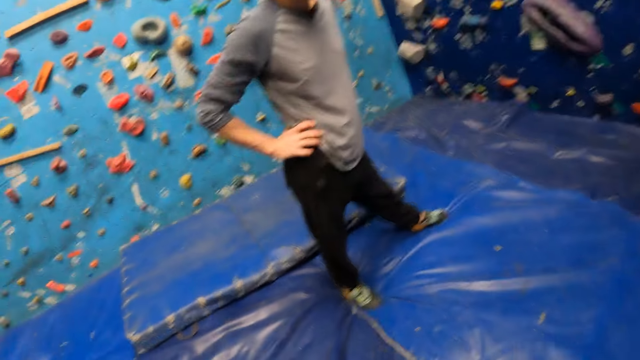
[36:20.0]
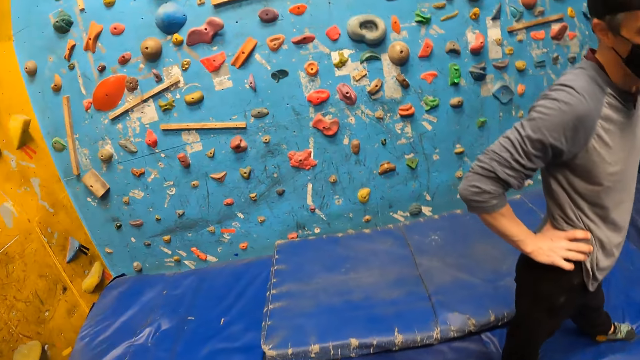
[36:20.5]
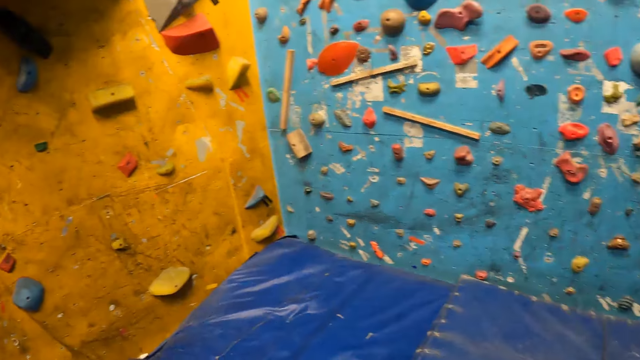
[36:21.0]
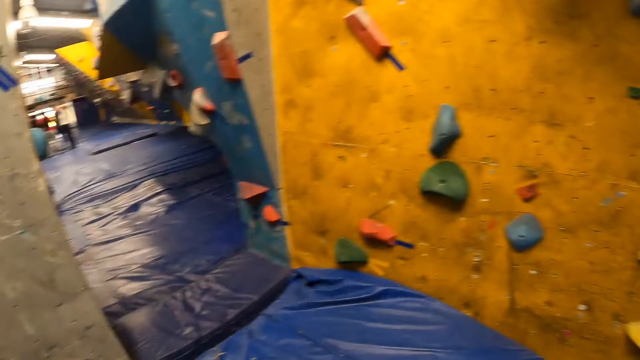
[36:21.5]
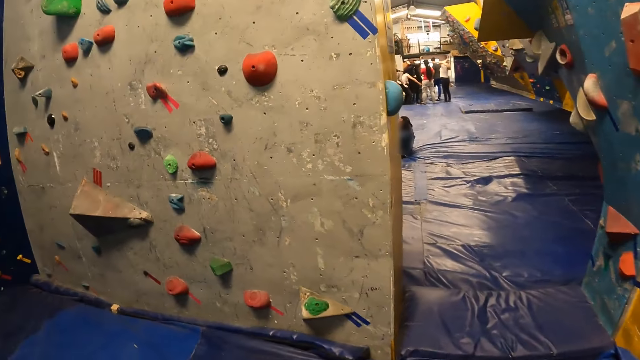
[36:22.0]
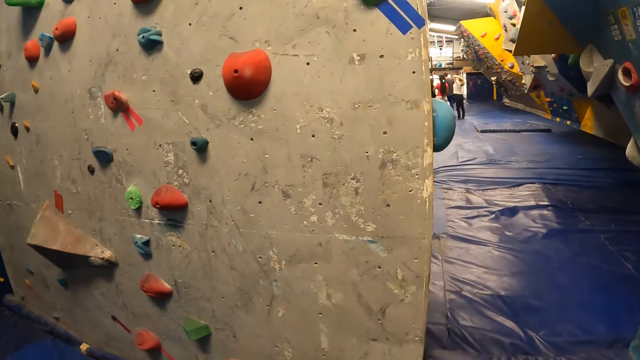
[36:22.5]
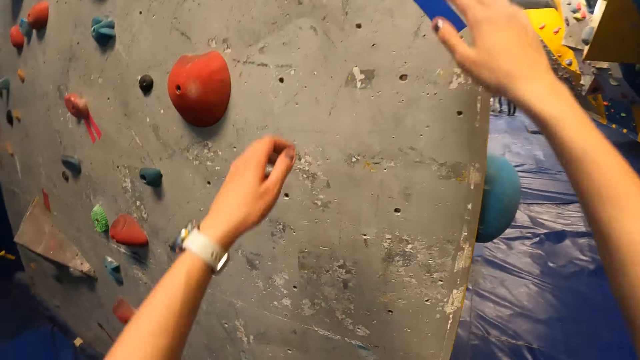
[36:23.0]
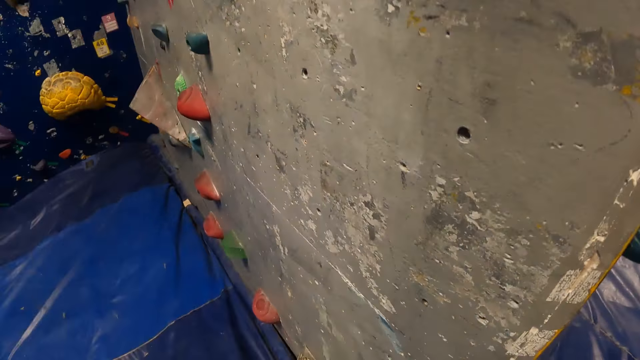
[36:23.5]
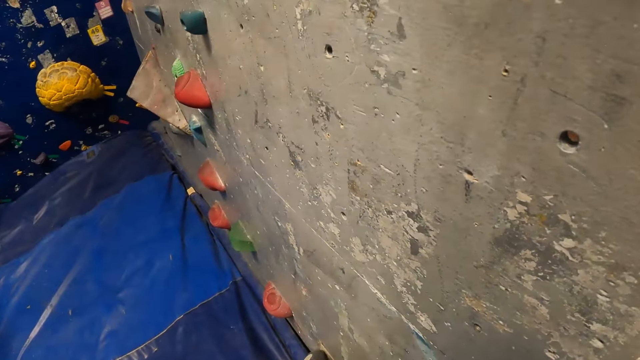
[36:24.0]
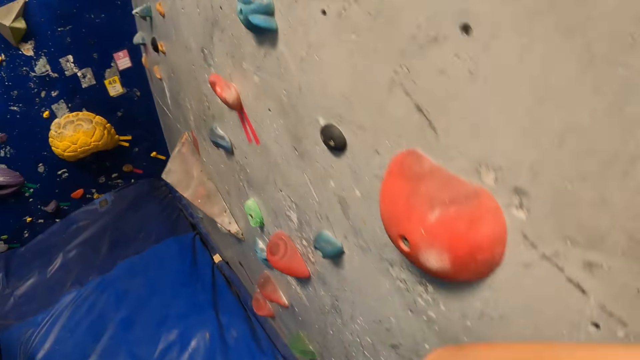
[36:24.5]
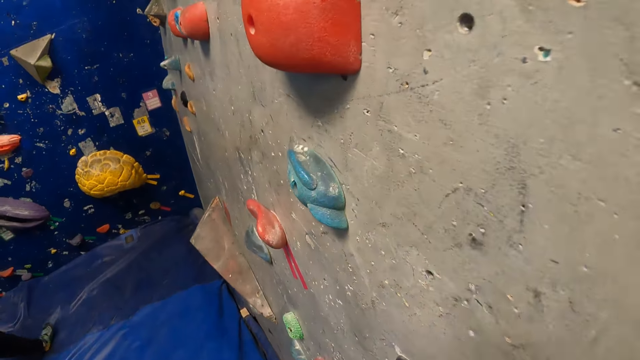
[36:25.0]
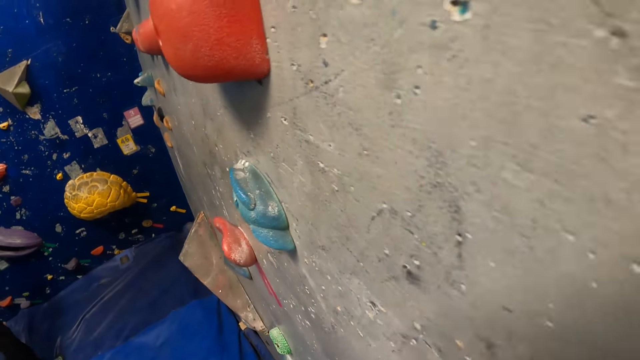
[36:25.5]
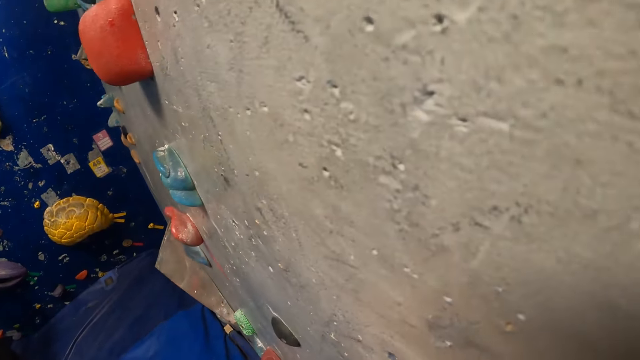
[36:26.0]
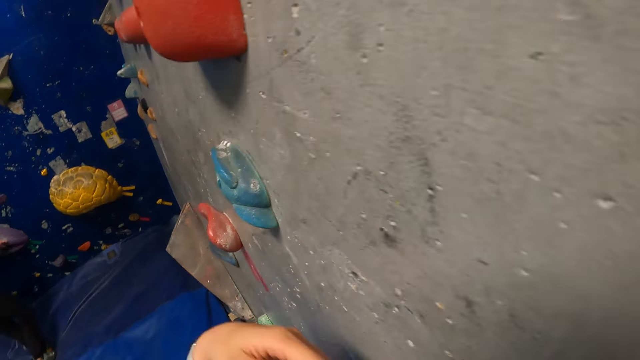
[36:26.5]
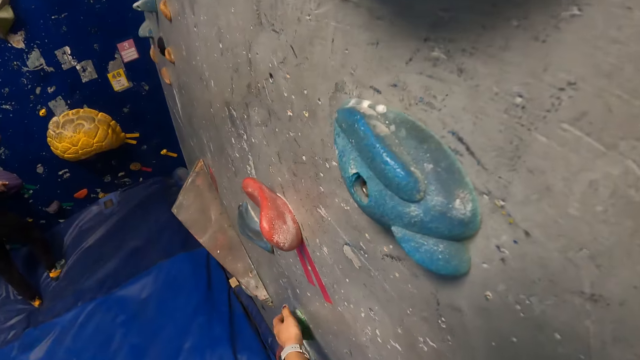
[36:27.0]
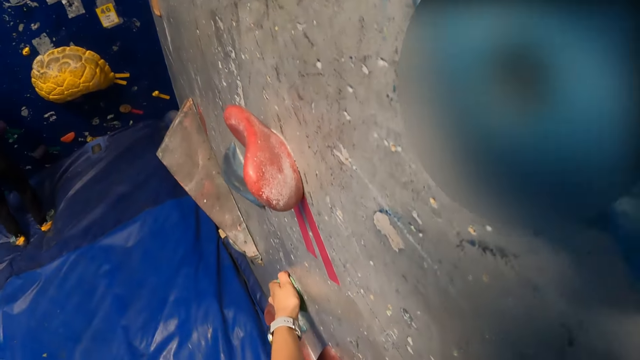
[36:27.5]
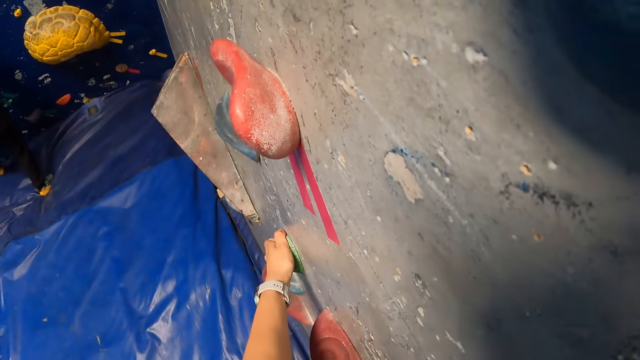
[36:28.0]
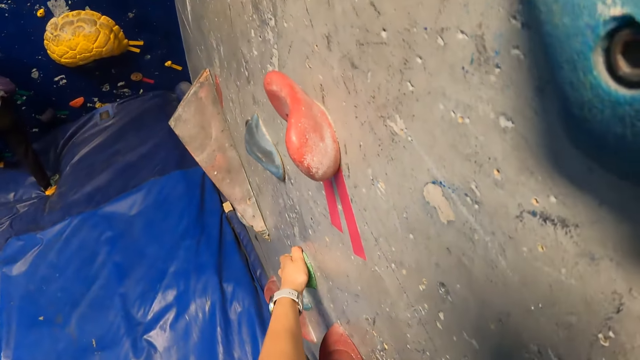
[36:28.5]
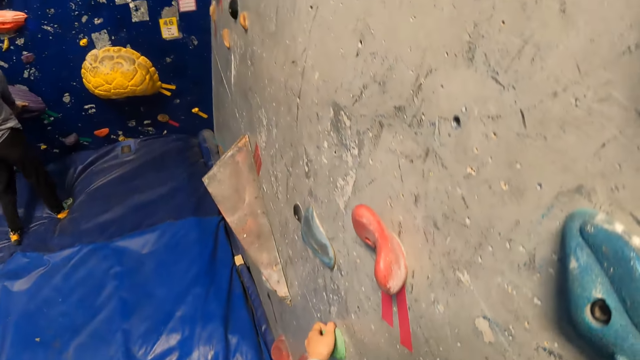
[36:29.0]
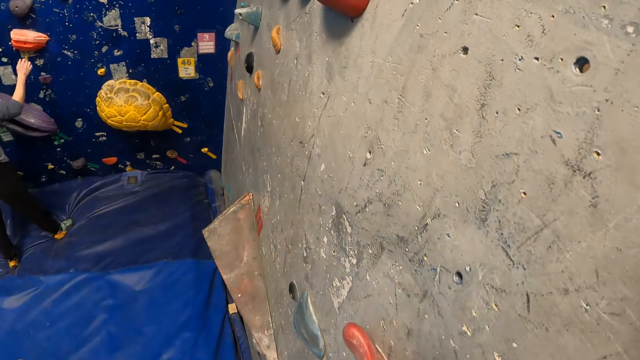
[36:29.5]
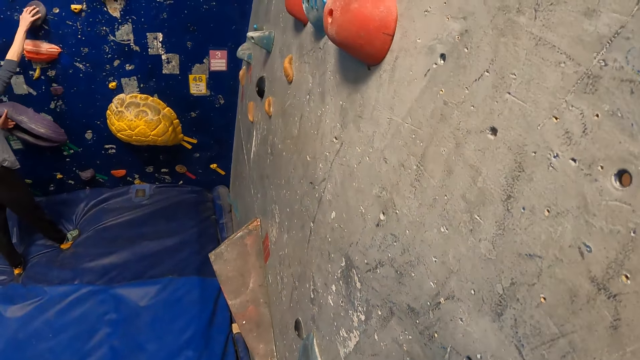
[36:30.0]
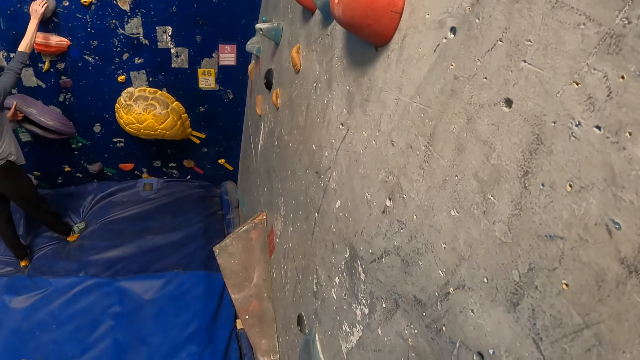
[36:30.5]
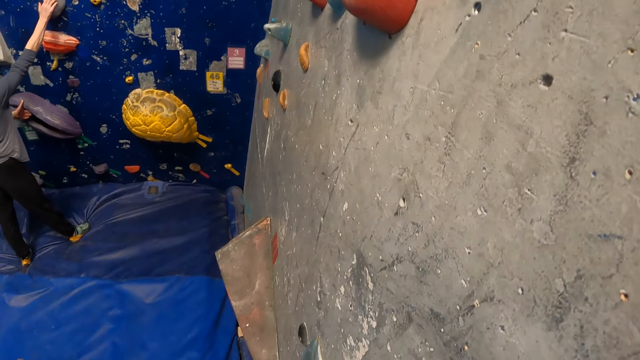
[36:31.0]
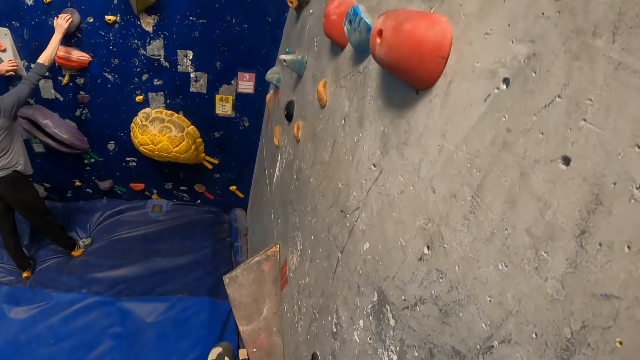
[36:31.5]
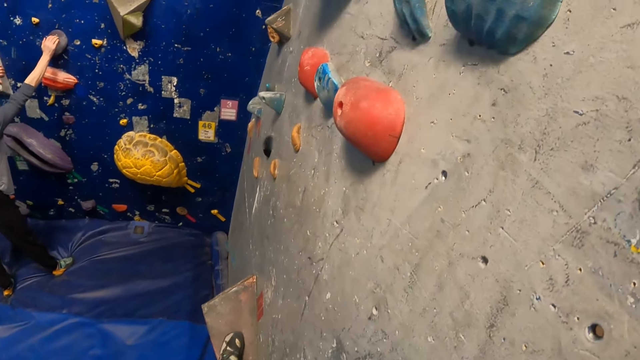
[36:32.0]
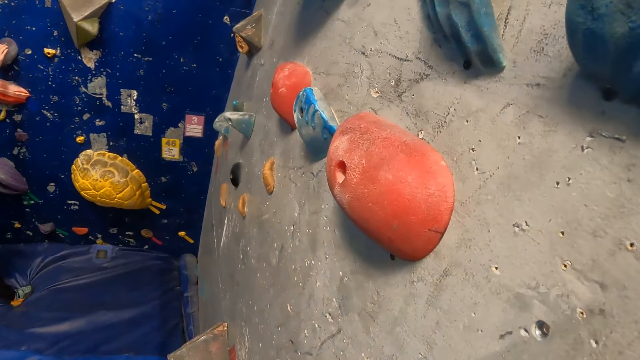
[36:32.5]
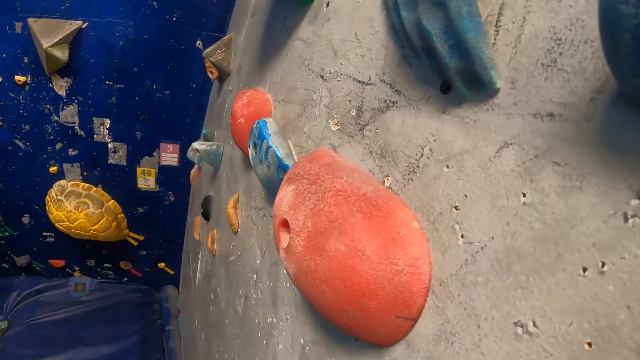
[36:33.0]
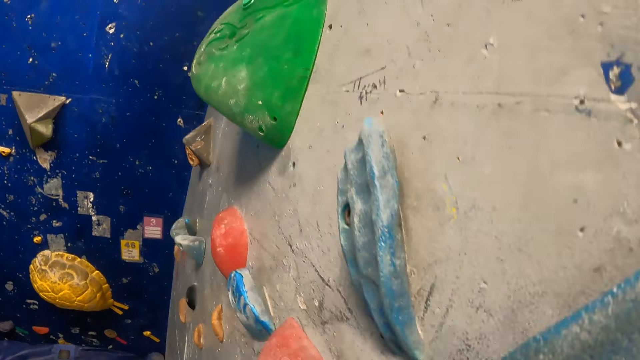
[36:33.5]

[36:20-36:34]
The camera wearer walks. She lands on the floor on her feet. She climbs the bouldering wall with both hands. She touches something. The man holds the climbing stone on the bouldering wall with both hands.

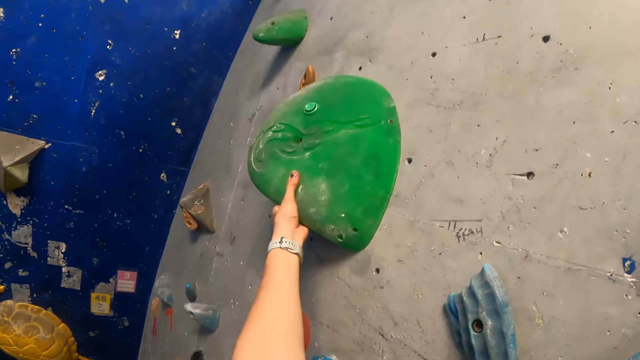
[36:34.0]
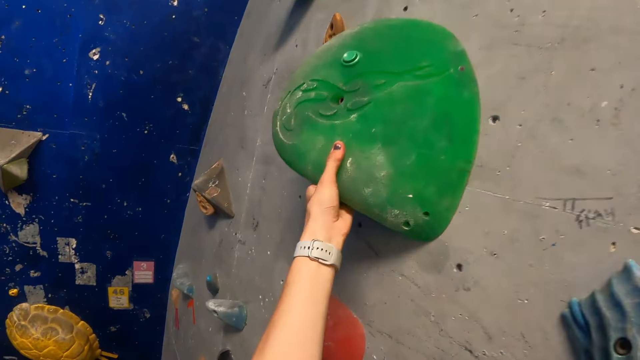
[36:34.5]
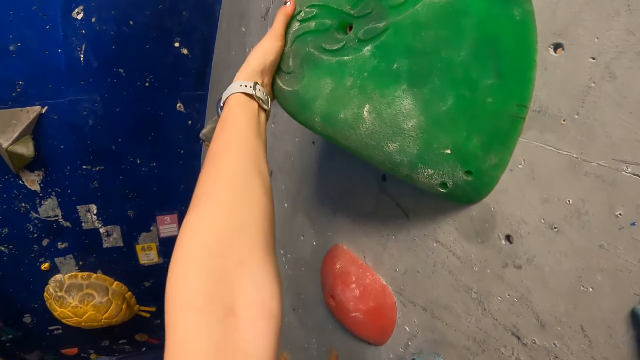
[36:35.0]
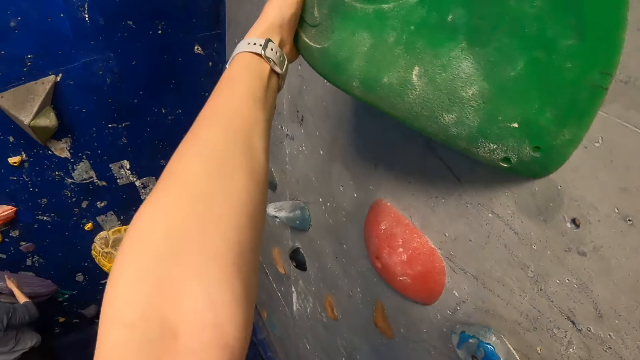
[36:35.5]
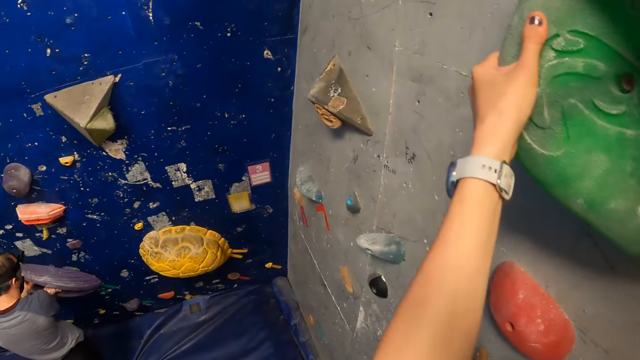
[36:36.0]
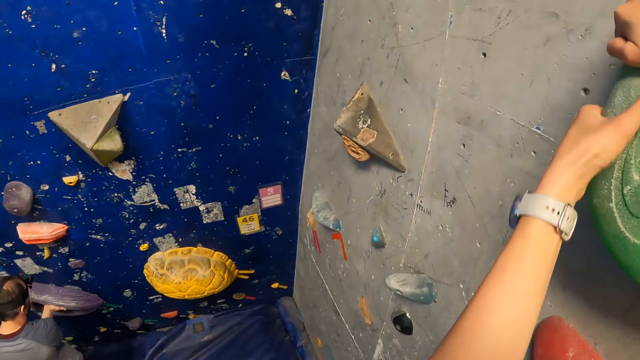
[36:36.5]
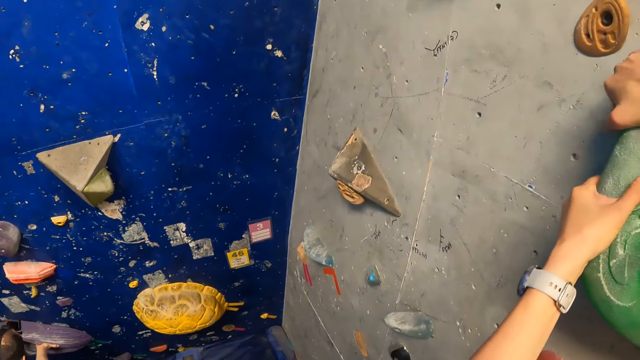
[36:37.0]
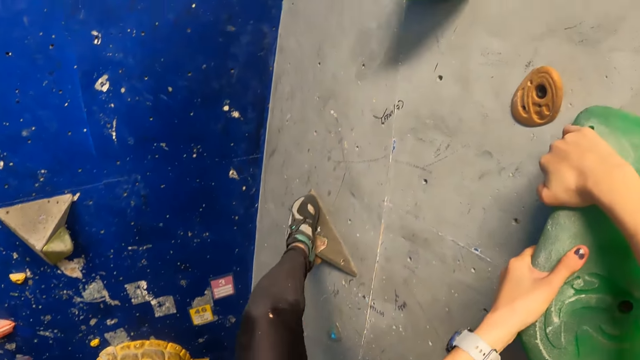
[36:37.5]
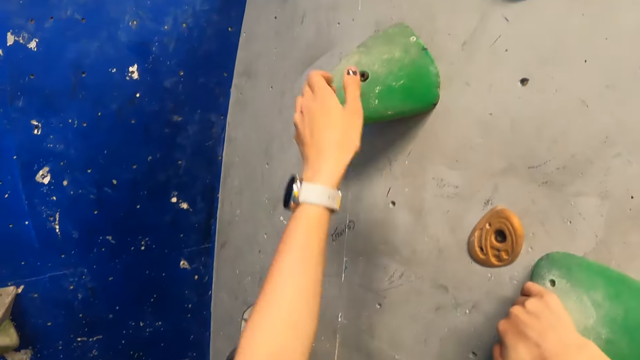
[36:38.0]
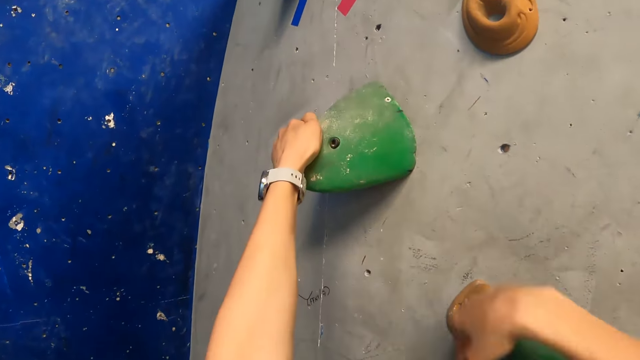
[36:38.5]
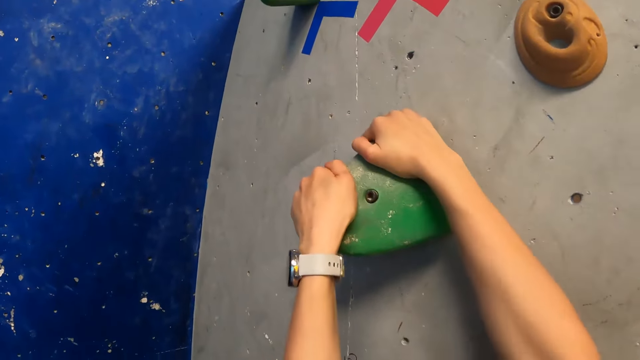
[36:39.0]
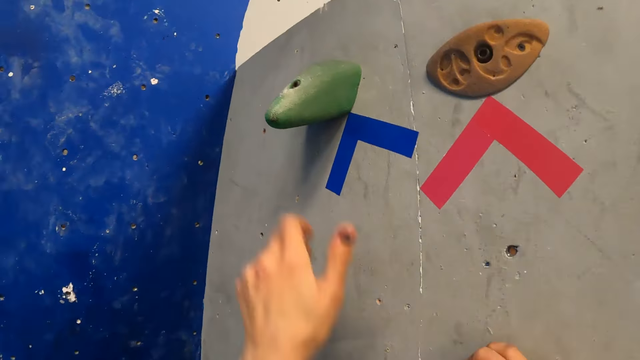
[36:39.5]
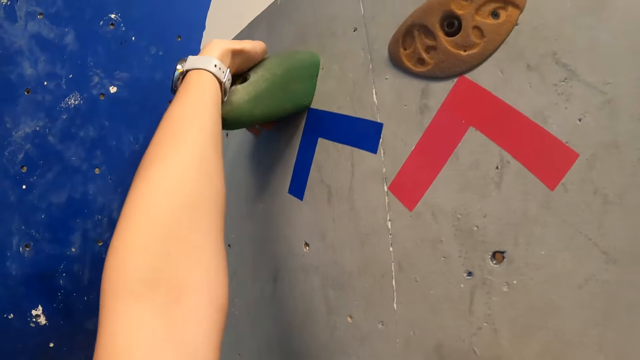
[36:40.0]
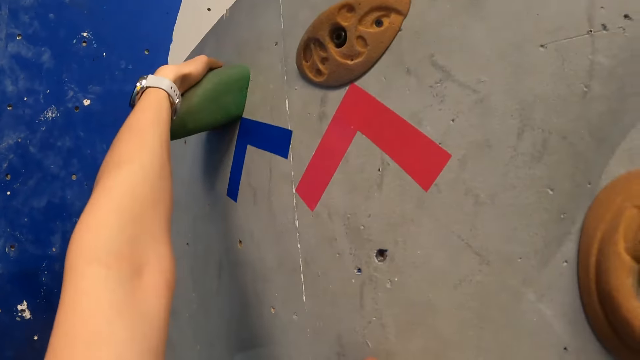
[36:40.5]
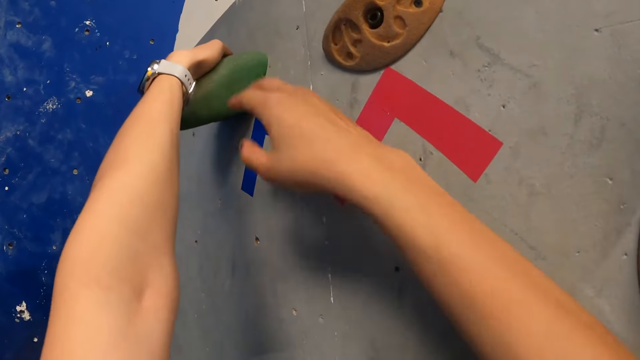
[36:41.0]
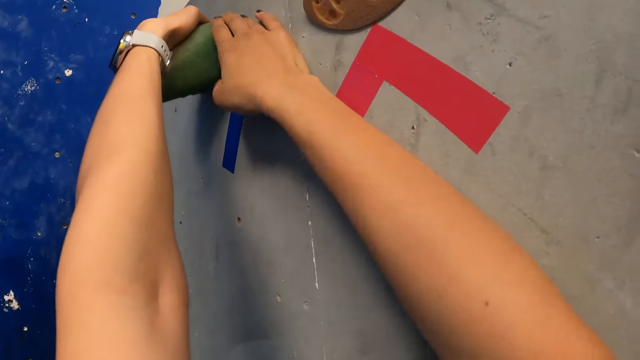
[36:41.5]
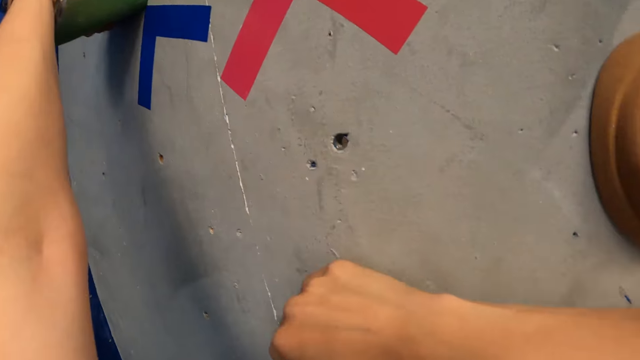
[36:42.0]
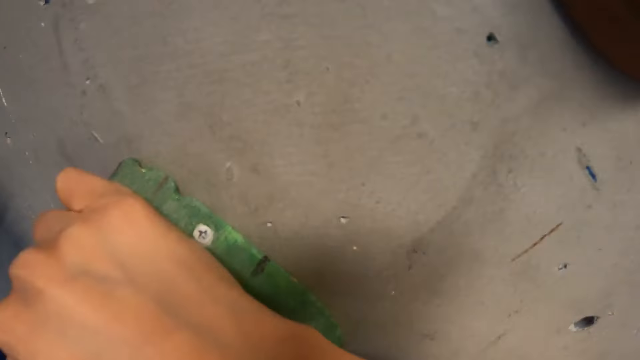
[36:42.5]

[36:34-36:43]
The camera wearer climbs.
